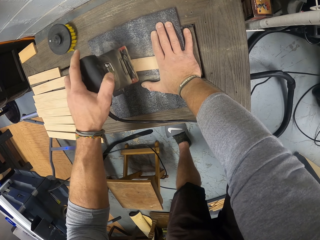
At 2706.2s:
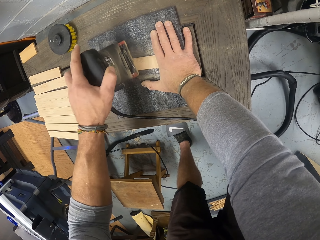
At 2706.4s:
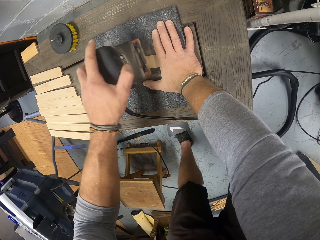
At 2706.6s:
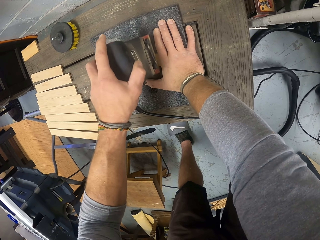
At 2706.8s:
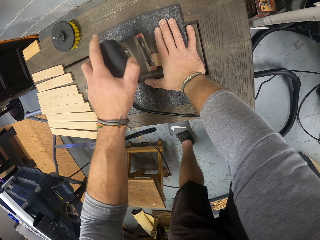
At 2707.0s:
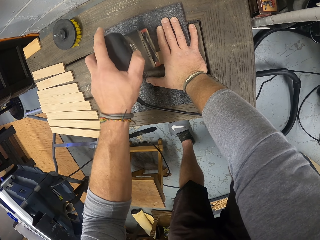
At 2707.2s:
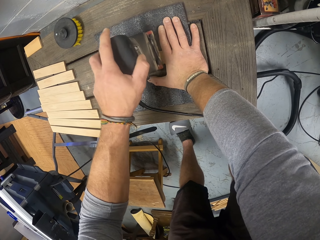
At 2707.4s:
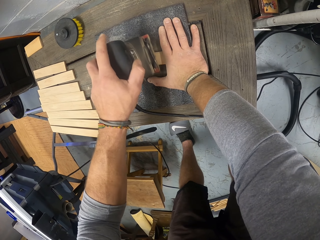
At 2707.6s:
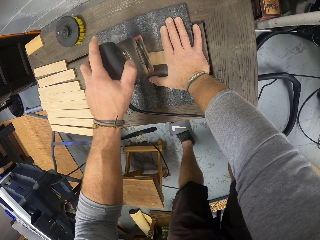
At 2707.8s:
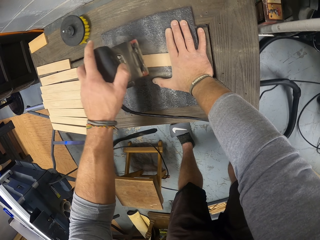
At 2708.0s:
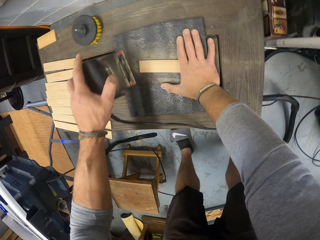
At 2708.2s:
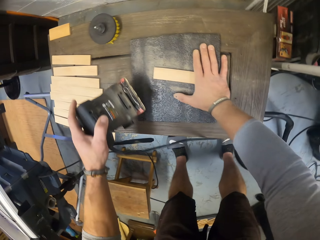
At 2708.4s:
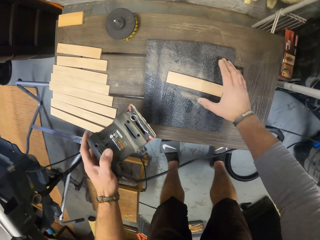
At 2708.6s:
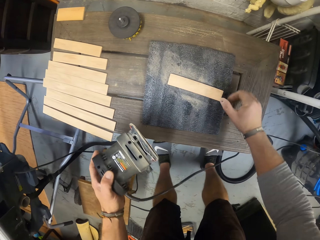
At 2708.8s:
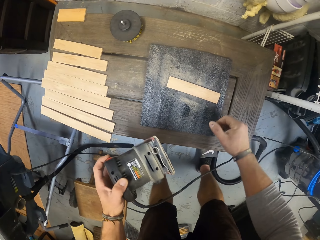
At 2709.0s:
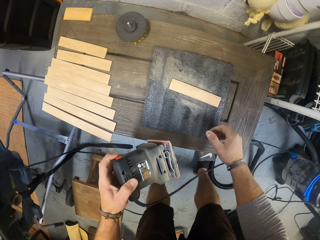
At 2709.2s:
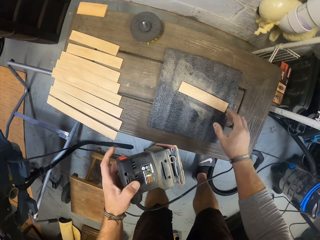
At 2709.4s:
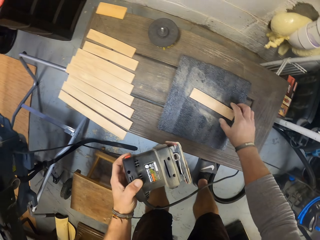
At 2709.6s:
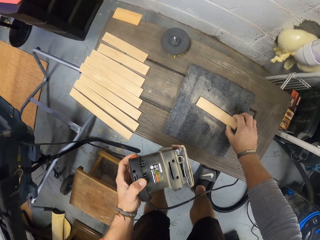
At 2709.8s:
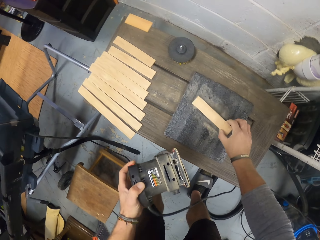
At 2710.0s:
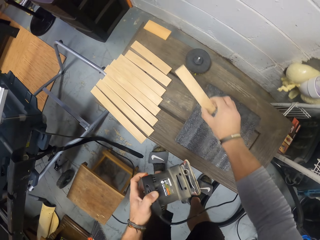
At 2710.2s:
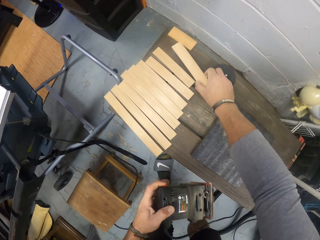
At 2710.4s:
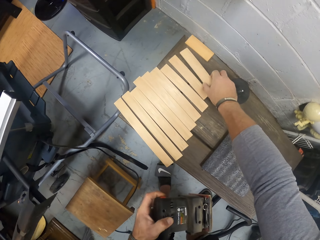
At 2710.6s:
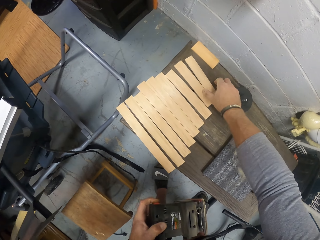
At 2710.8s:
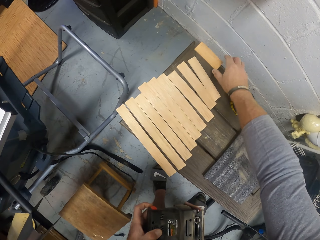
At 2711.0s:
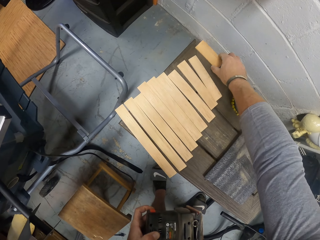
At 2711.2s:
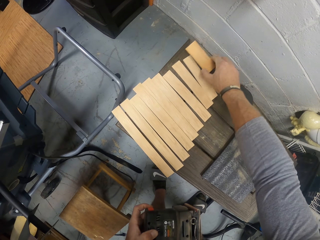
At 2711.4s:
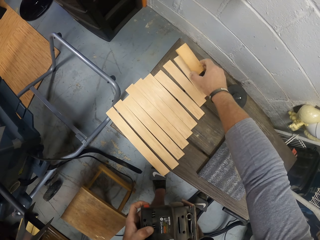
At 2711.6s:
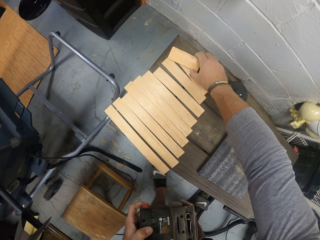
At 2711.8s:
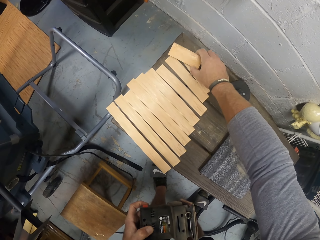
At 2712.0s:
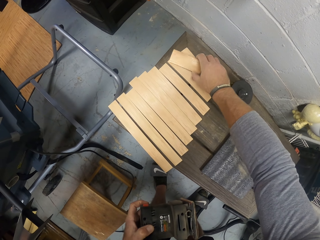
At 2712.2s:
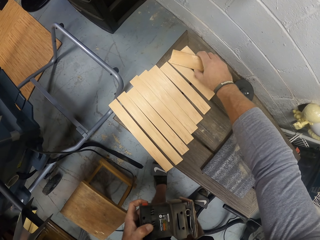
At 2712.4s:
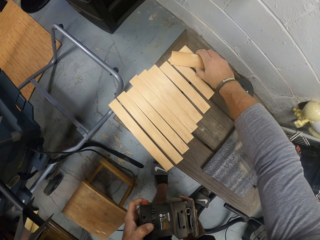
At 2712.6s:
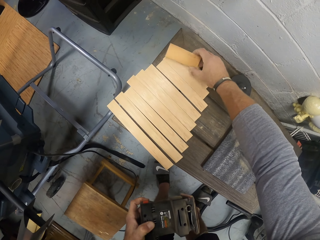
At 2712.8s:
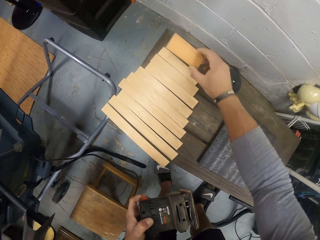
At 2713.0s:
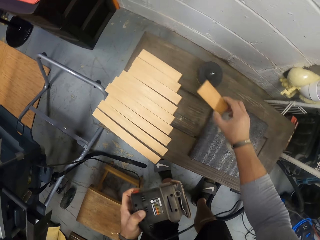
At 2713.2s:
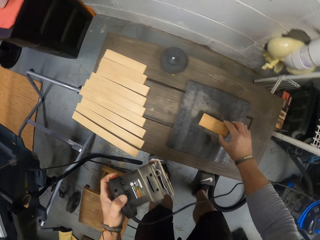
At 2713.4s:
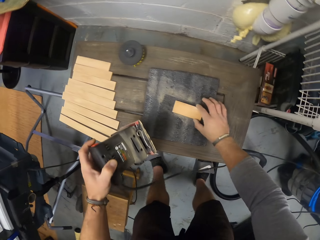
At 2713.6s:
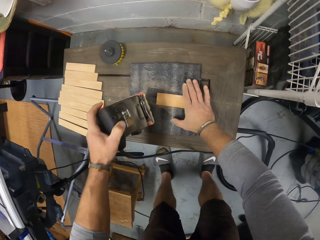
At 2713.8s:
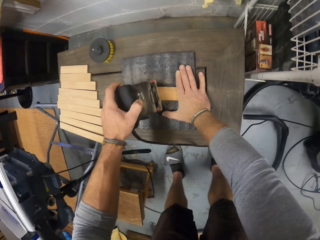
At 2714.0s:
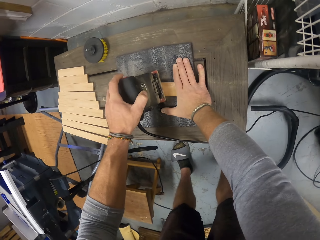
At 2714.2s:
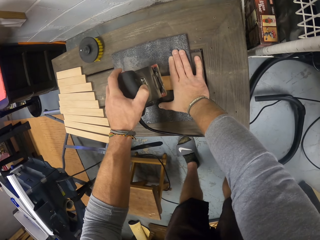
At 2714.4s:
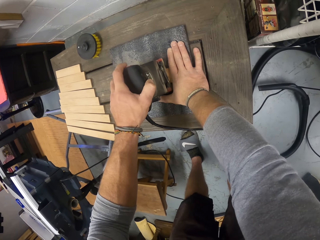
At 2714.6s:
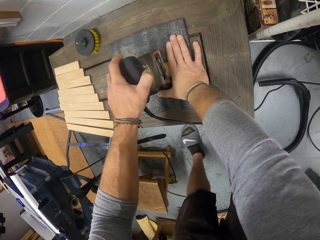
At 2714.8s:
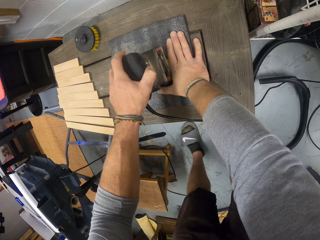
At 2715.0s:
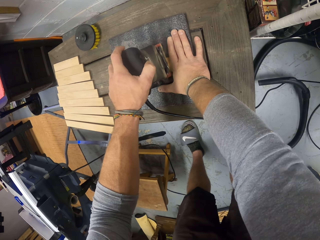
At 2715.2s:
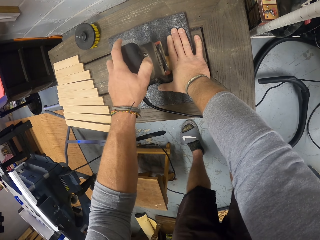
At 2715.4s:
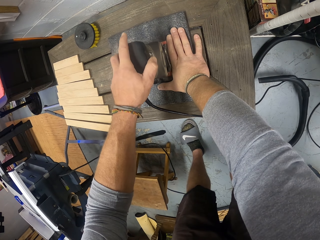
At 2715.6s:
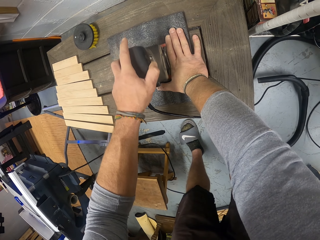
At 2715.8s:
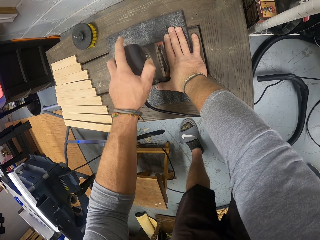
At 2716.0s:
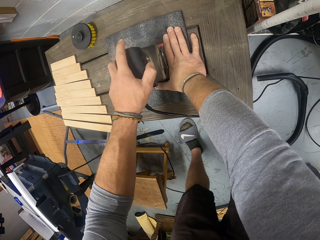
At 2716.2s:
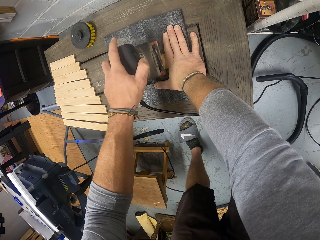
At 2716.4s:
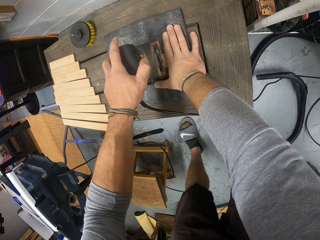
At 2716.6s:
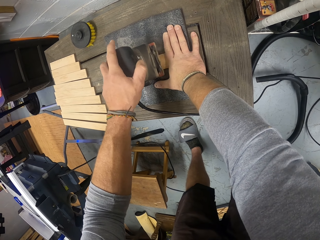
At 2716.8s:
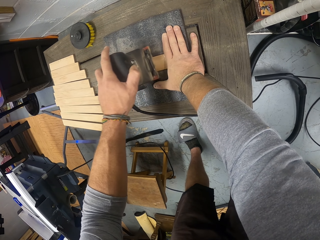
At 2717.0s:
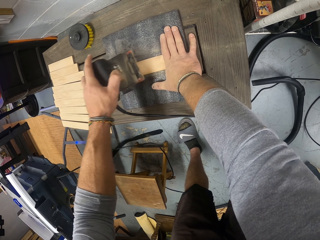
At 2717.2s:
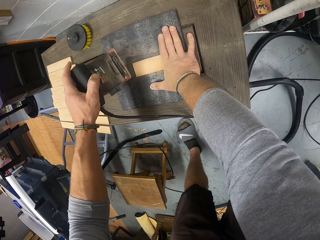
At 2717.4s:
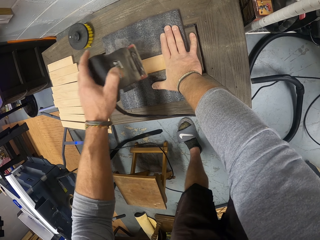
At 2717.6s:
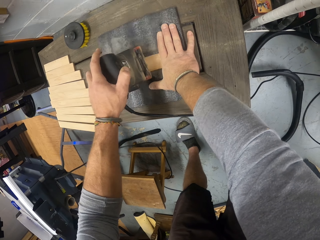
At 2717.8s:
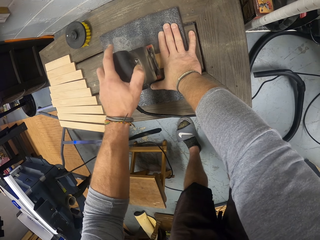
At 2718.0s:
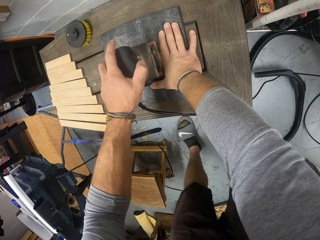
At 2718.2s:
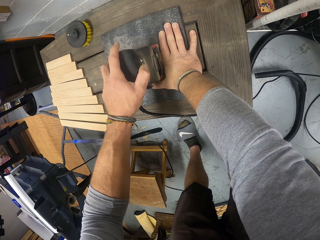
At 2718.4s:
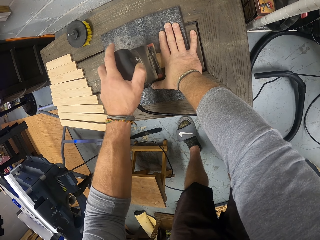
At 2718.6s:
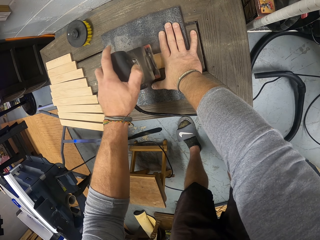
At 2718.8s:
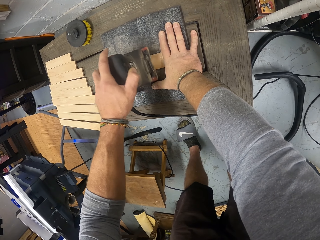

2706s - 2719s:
The camera wearer picks up the wood from the workbench with his right hand. He drops the wood among others on the workbench with his right hand. He picks up another piece of wood from the workbench with his right hand. He sets the wood on the sandpaper on the workbench with his right hand. He smoothens the wood with the sander in his left hand.

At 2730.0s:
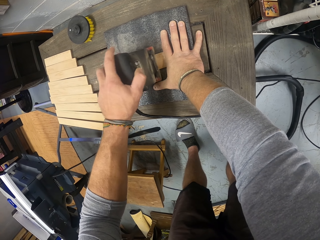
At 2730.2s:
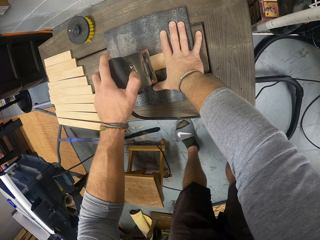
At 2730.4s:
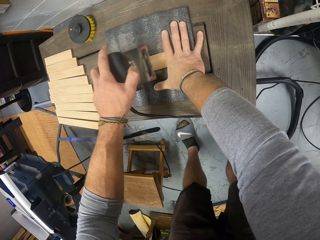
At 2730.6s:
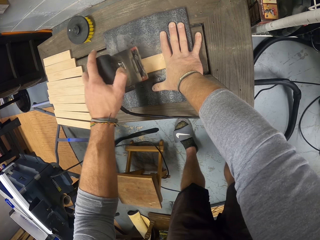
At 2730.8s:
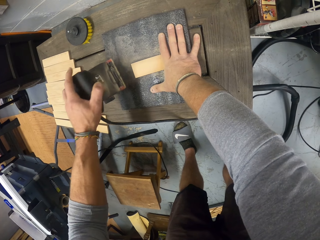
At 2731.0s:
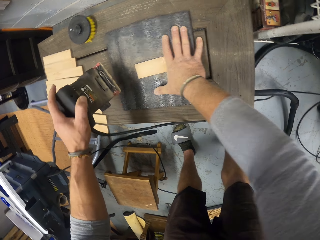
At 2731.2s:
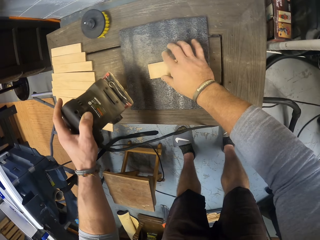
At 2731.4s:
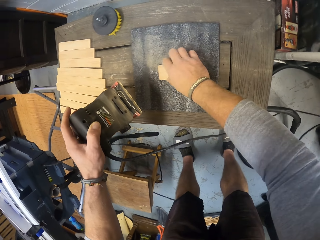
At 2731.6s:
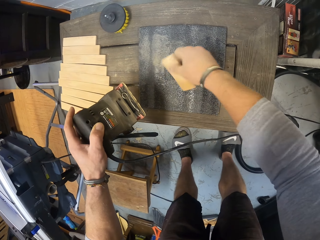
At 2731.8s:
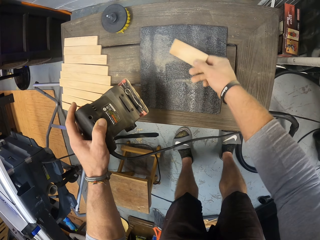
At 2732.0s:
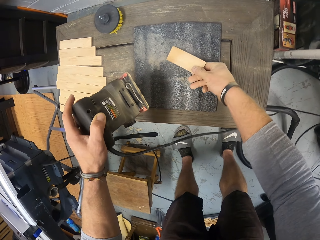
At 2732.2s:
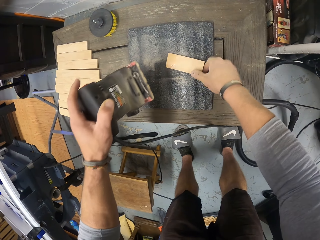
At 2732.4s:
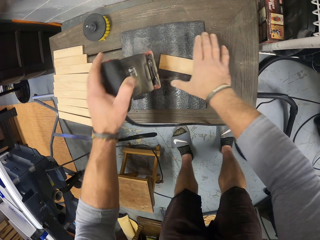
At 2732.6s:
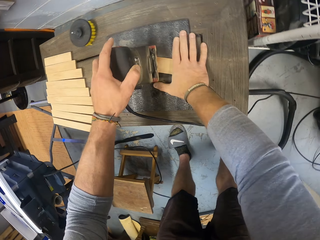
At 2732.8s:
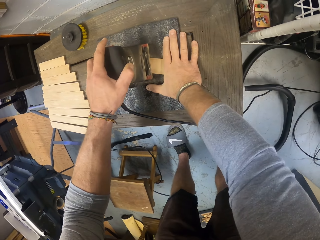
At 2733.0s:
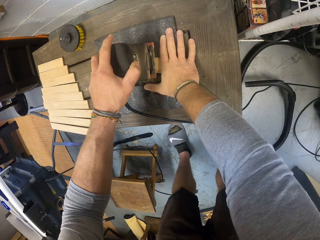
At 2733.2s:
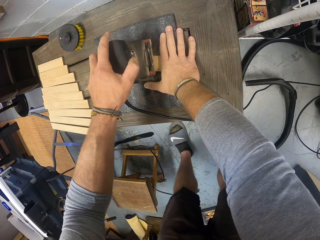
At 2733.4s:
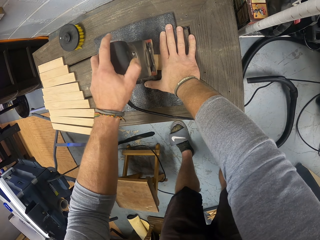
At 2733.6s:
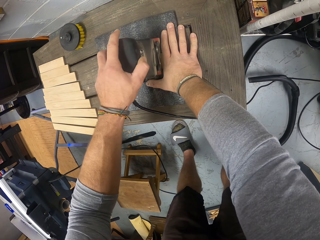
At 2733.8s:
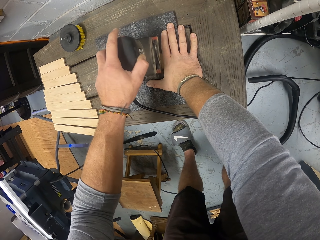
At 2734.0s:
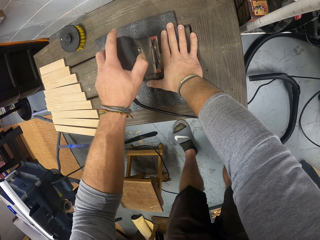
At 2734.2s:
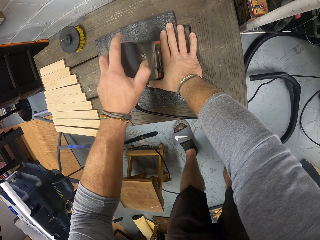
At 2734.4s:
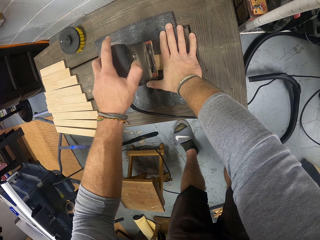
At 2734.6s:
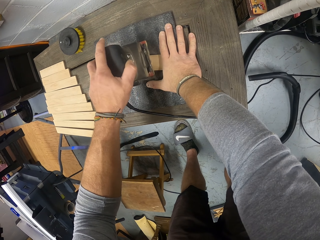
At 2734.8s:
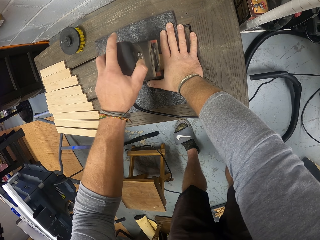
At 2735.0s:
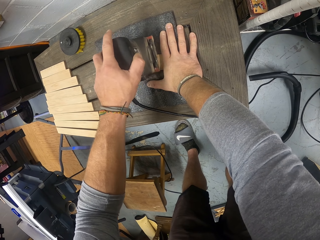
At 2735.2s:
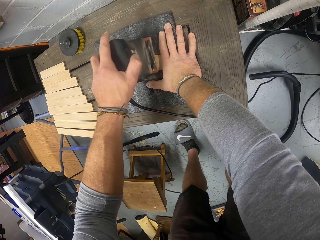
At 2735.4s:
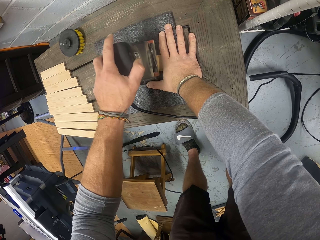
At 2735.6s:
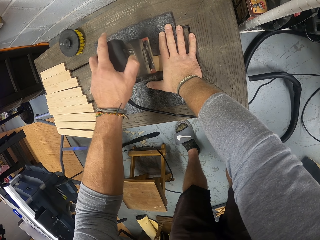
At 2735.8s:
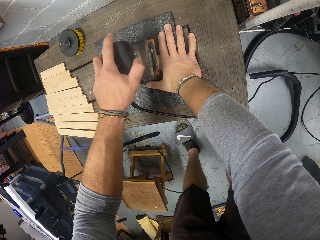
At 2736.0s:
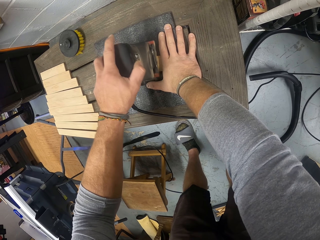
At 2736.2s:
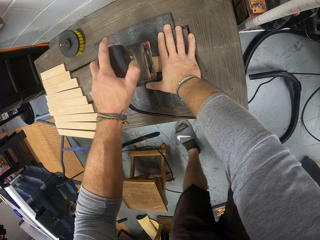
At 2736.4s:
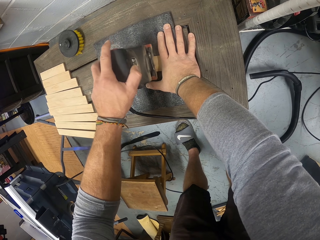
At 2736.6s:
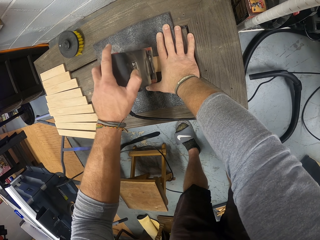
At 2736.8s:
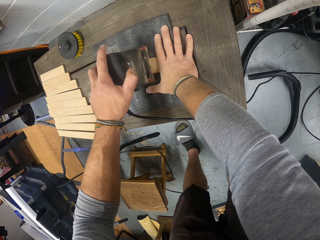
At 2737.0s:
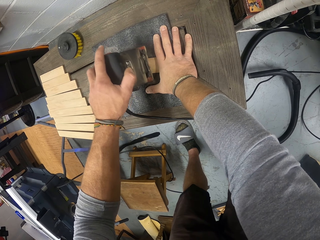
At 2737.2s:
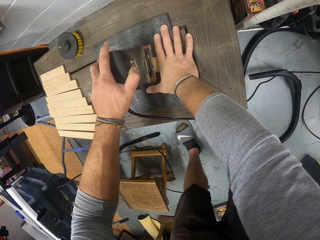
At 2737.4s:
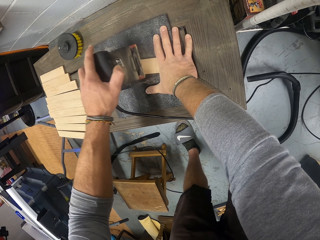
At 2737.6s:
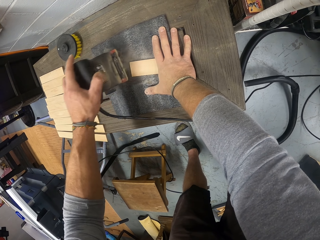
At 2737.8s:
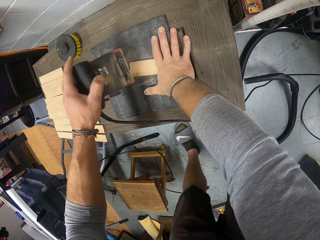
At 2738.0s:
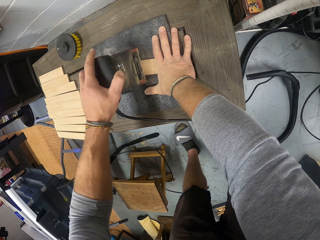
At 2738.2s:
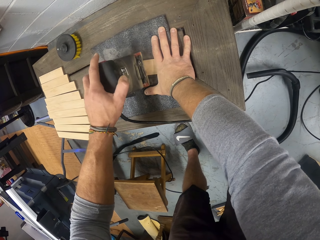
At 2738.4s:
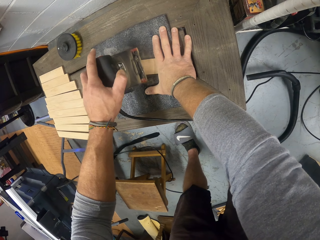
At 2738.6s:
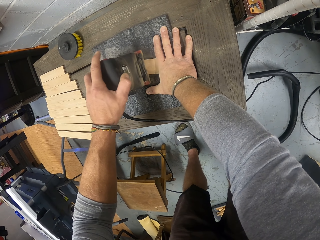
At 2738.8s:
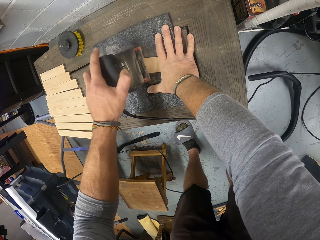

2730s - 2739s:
The camera wearer turns the wood over with his right hand. He smoothens the piece of wood with an electric sander in his left hand.
